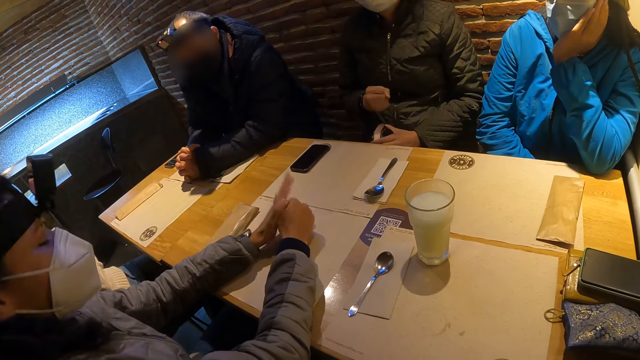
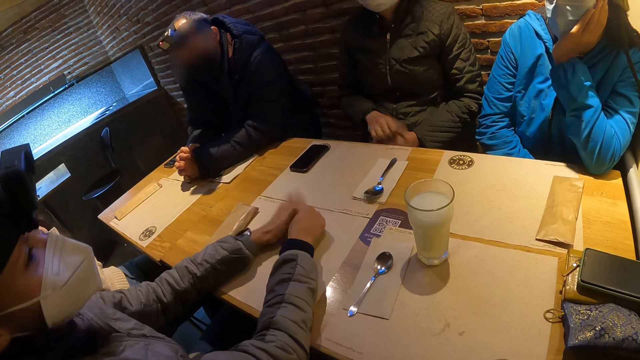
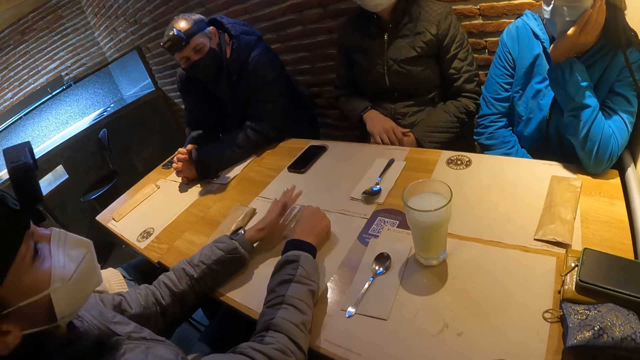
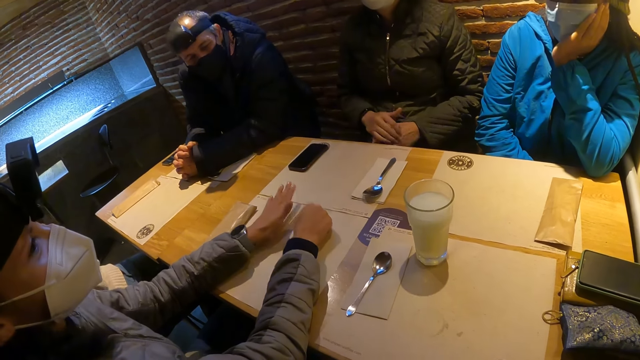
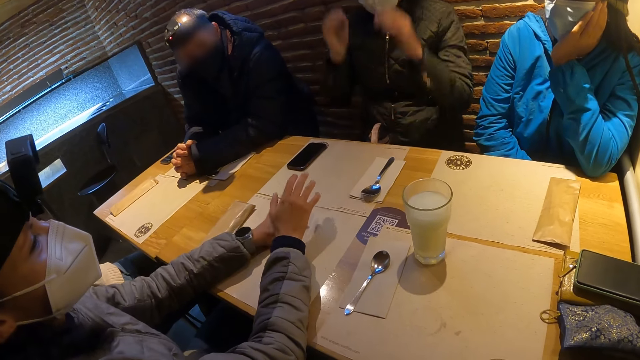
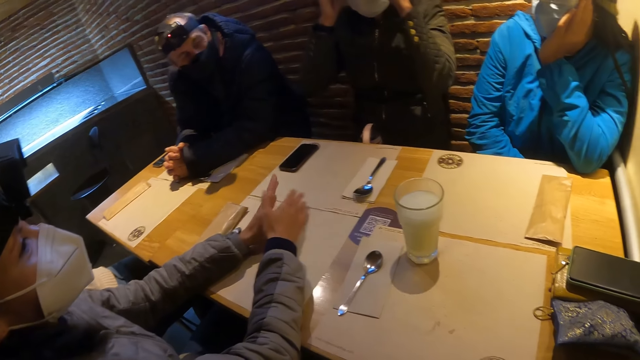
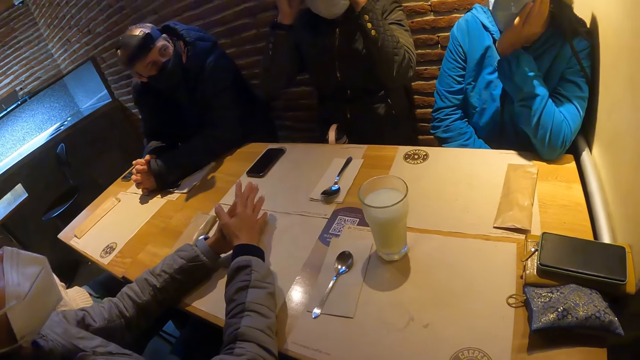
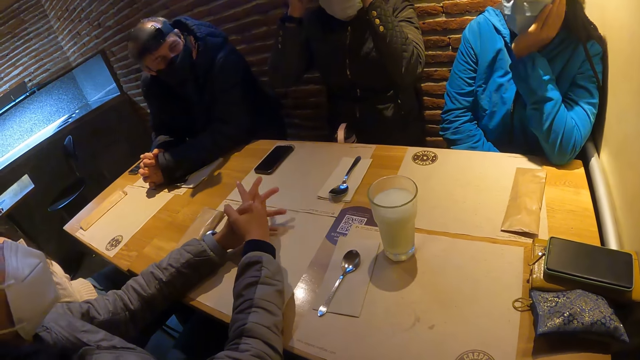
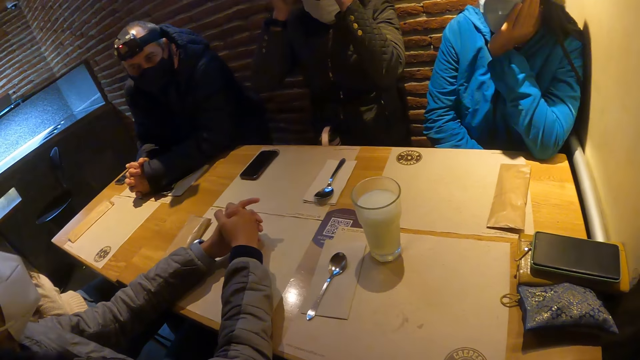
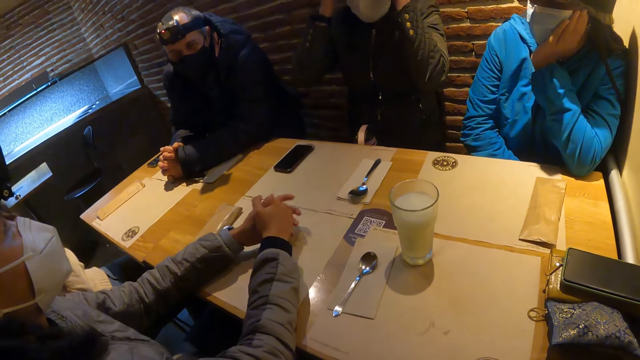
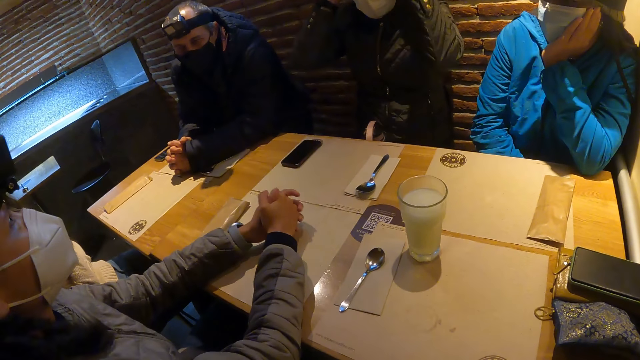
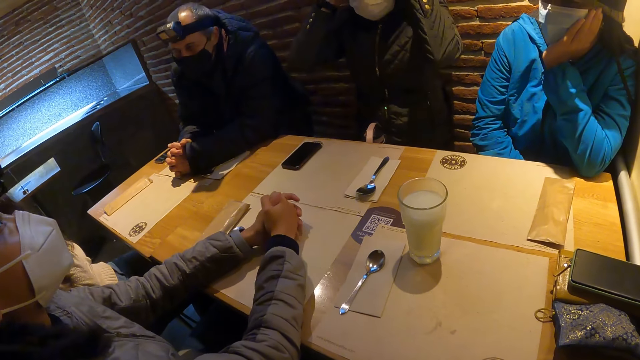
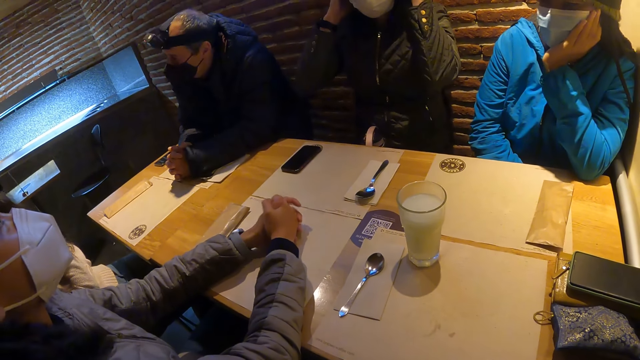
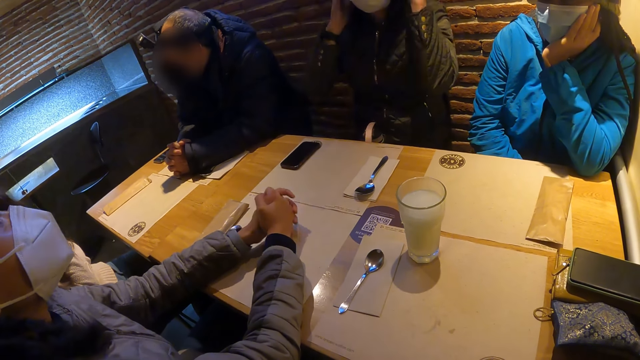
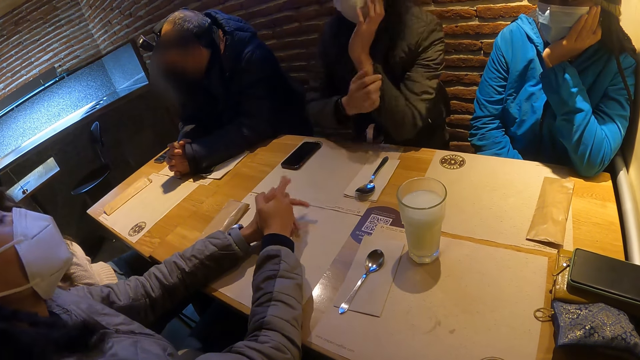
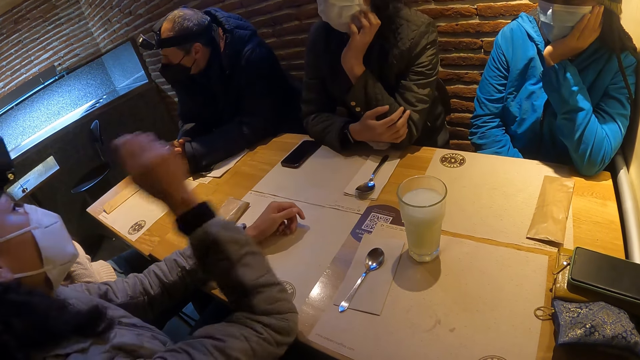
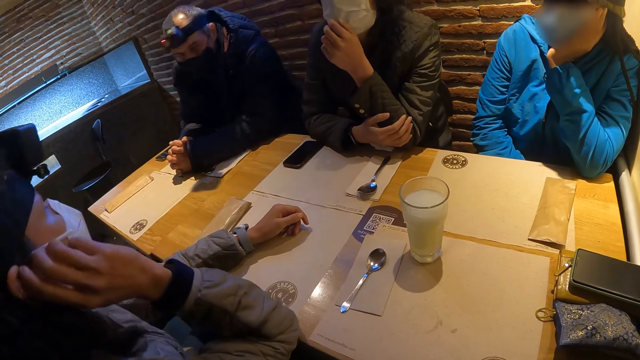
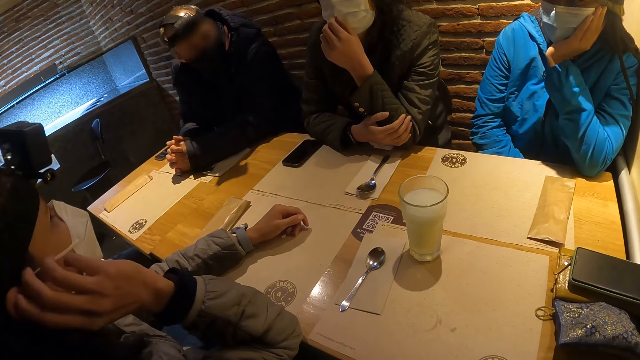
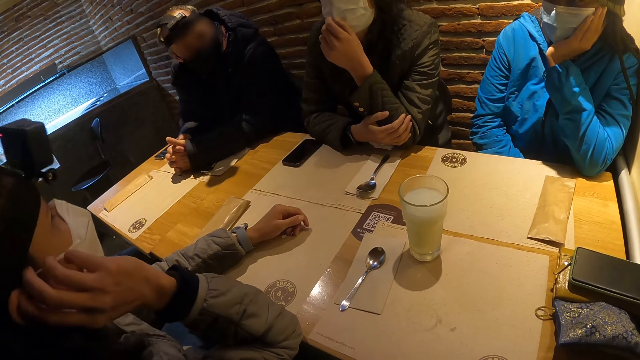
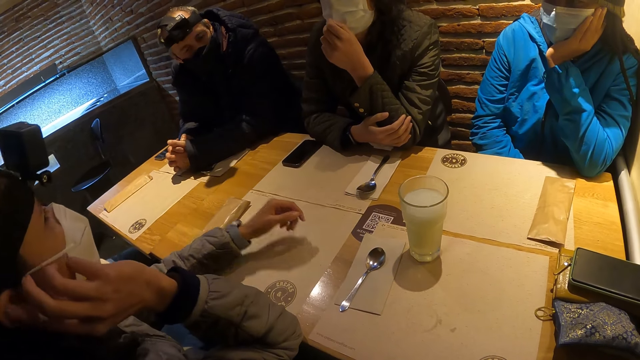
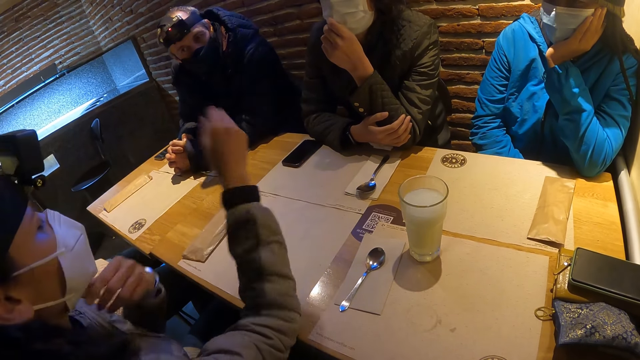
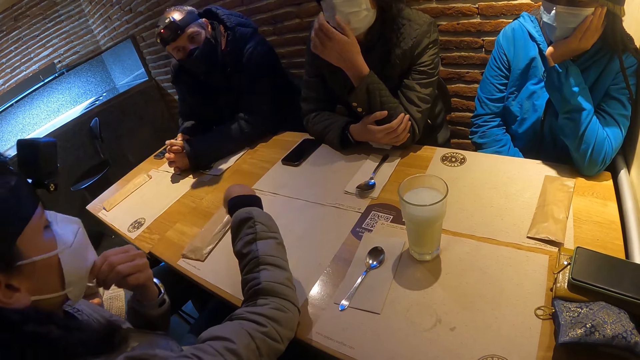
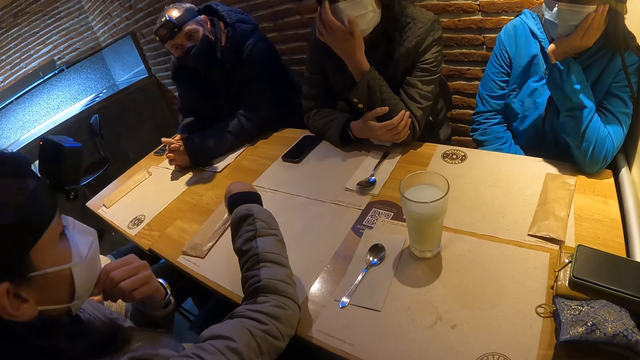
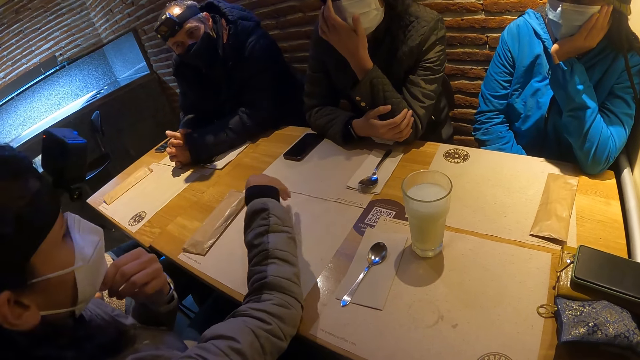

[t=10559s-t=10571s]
The lady holds the water bottle with both hands. A woman adjusts a camera on her head with both hands. The lady touches the face with both hands. The person touches the ear with the right hand and grabs the face mask with the left hand. Another woman adjusts the face mask on her face with her left hand.

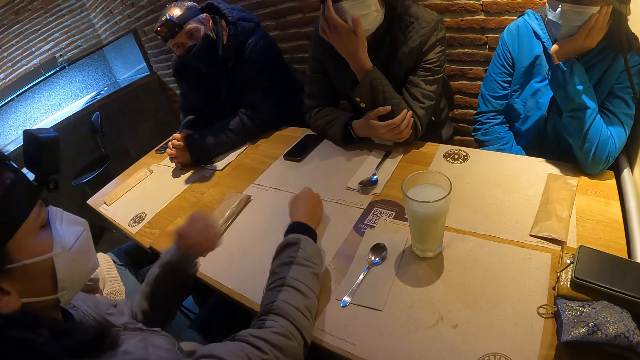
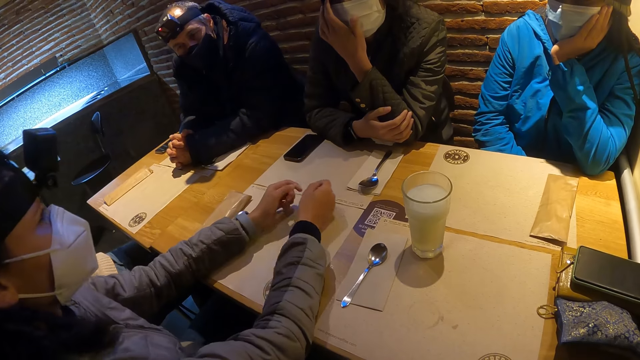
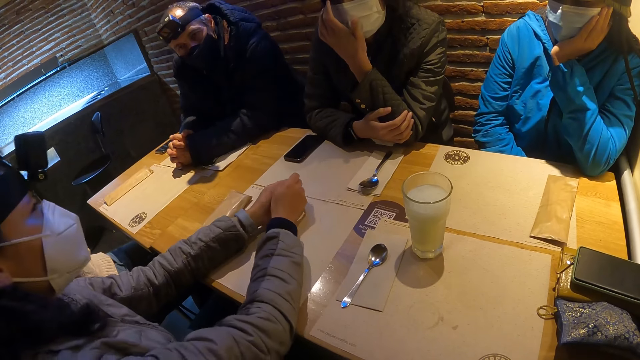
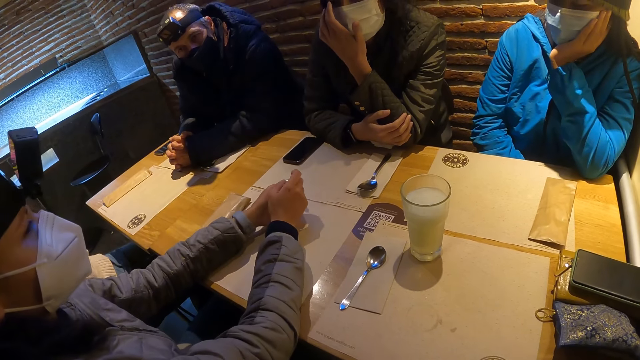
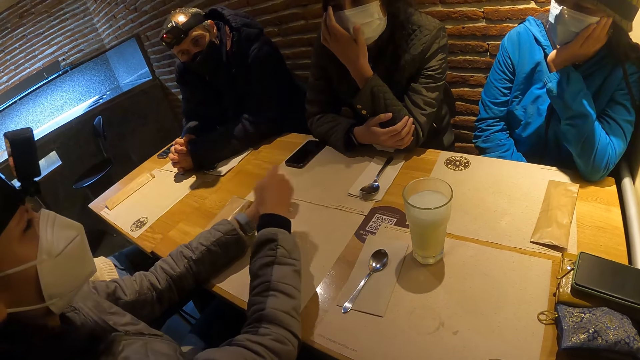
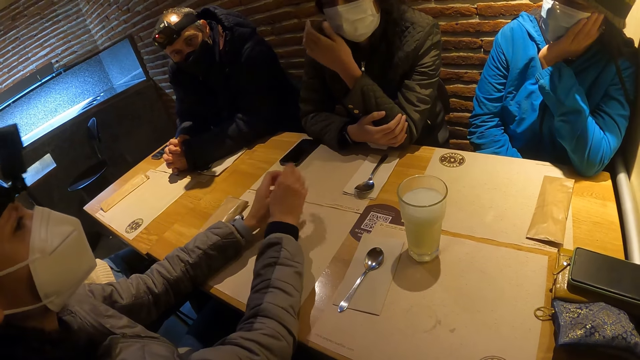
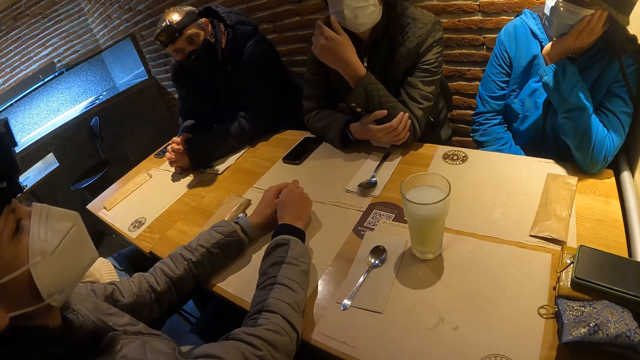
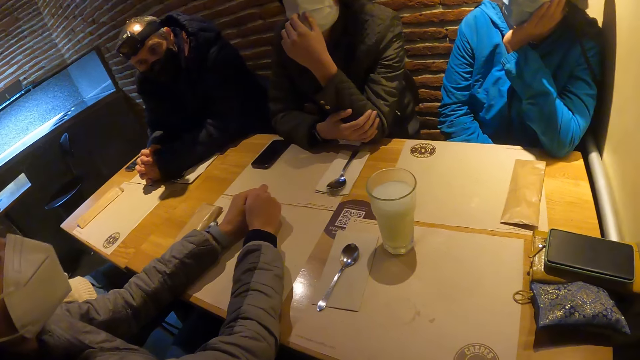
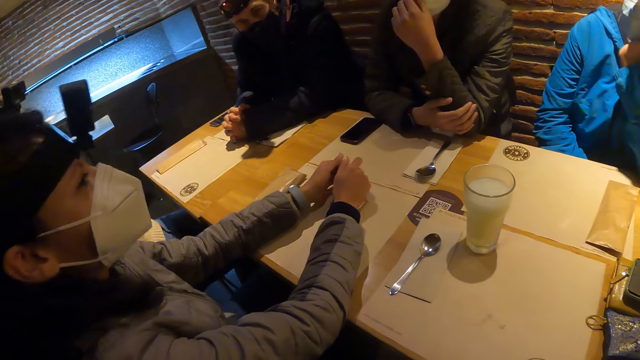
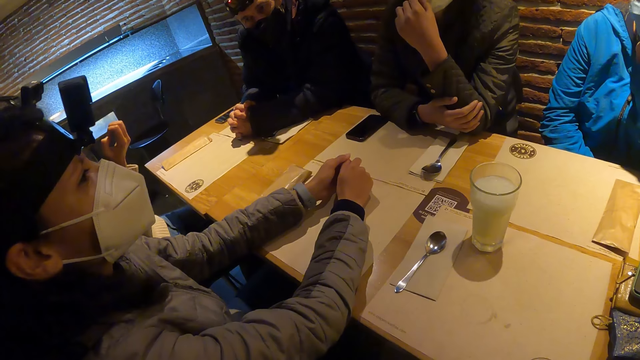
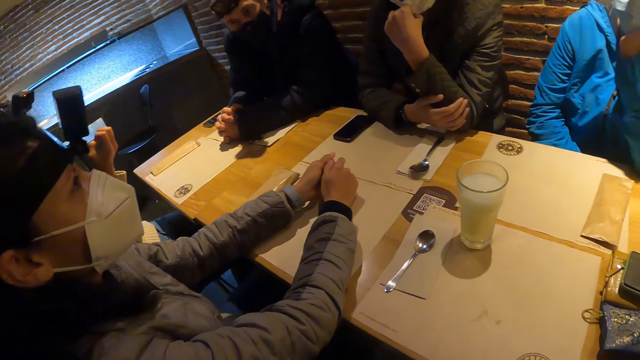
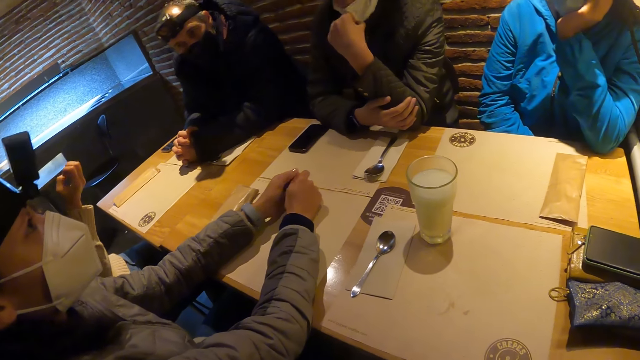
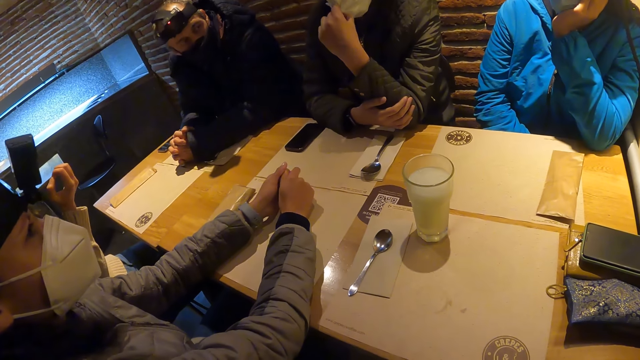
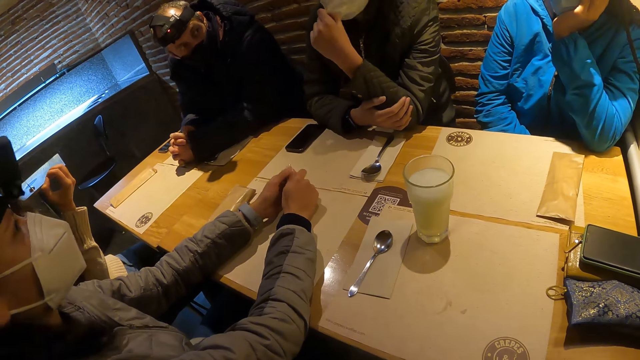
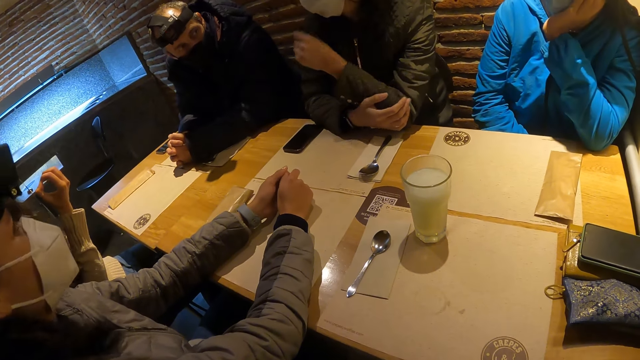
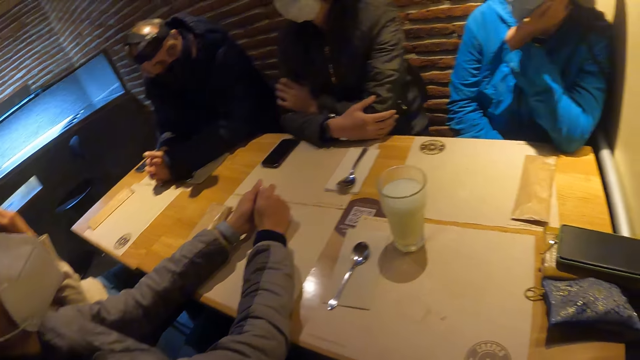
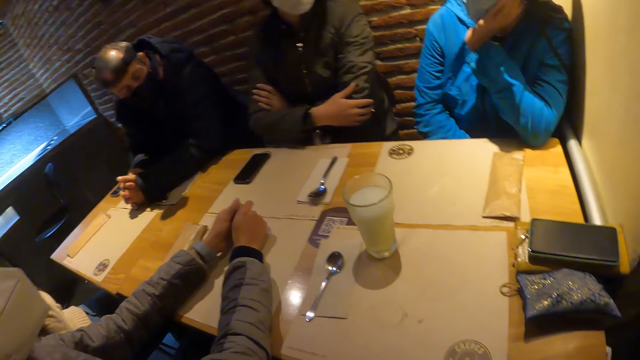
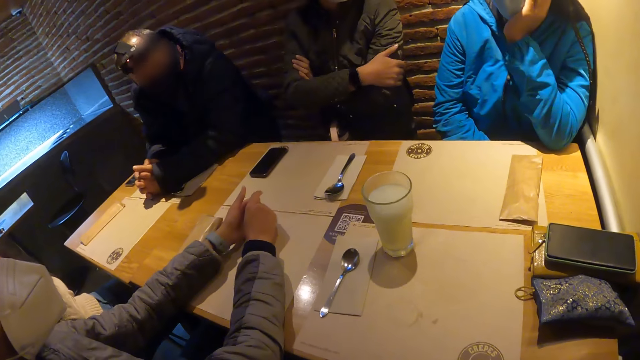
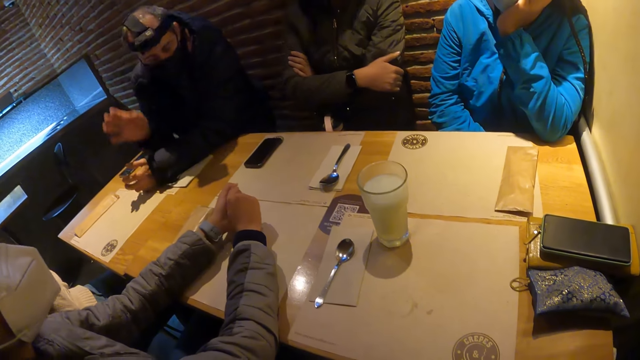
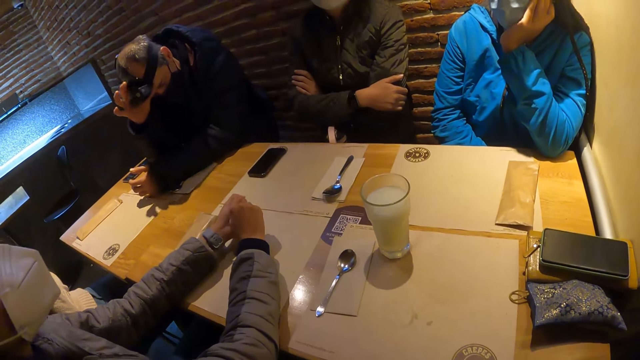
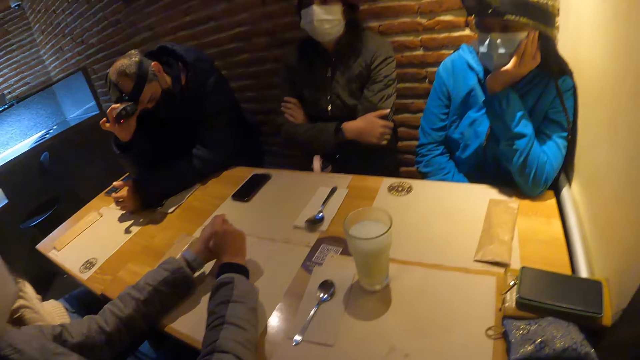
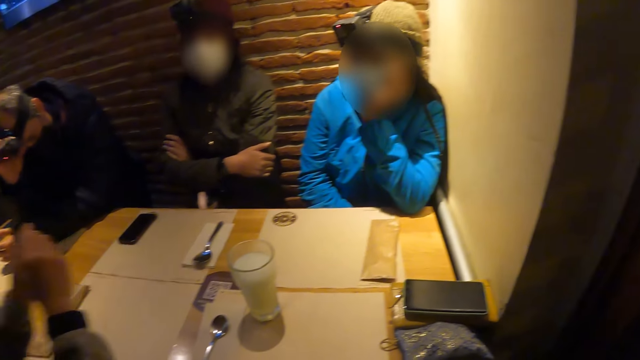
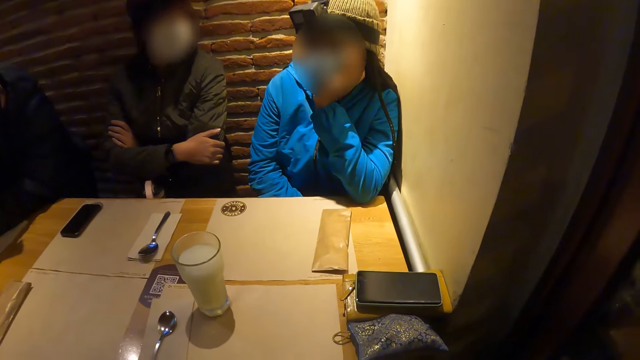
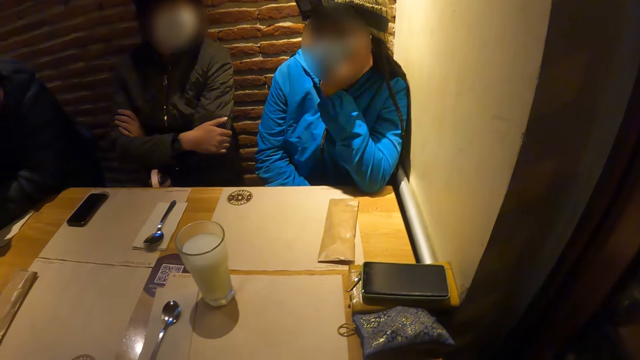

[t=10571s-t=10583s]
The person puts their hands on the table and talks. The man looks at the lady. Another man adjusts a camera on his head with his right hand. The first man holds the camera with his right hand. The camera wearer stares around.
